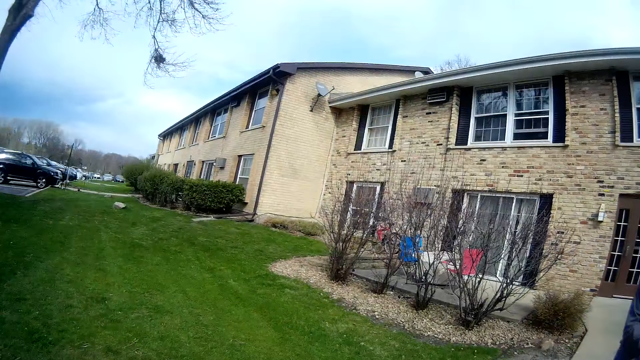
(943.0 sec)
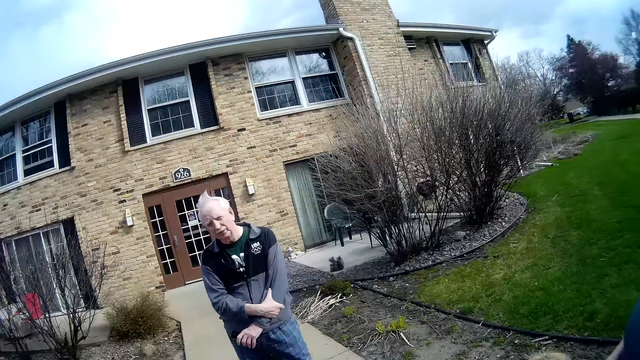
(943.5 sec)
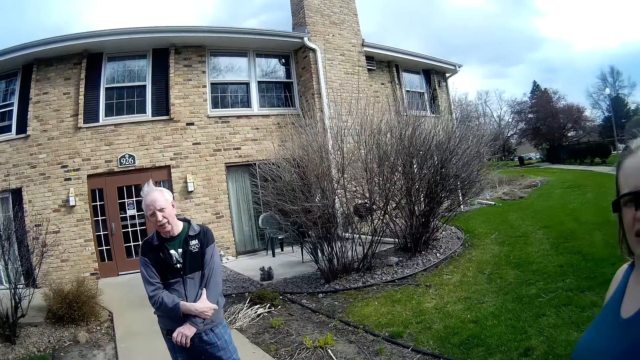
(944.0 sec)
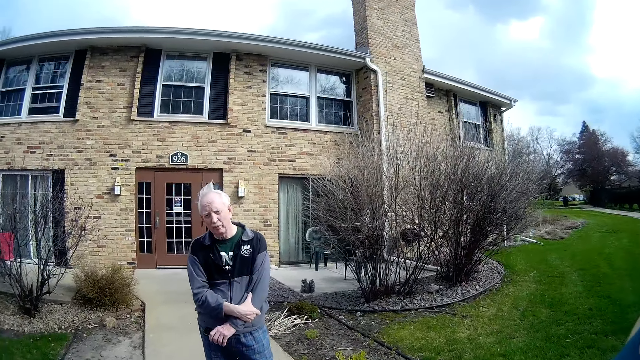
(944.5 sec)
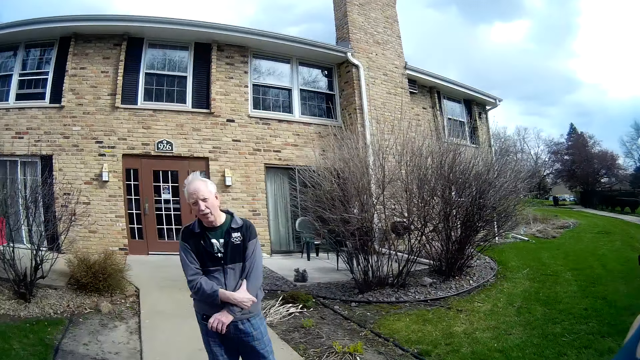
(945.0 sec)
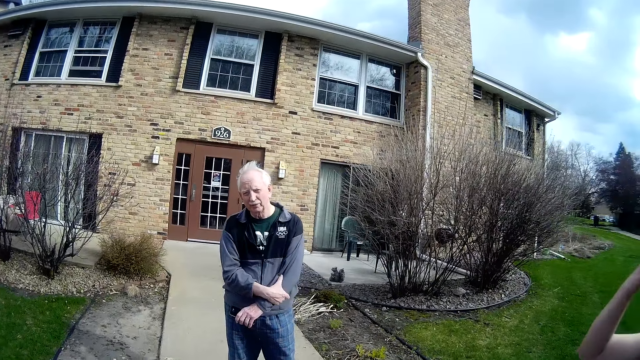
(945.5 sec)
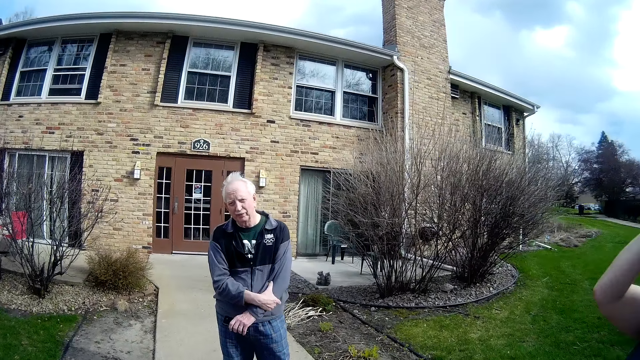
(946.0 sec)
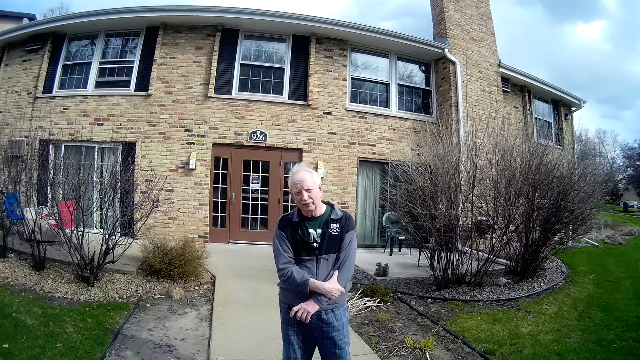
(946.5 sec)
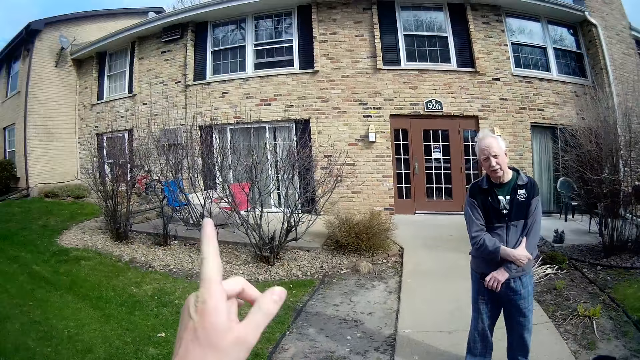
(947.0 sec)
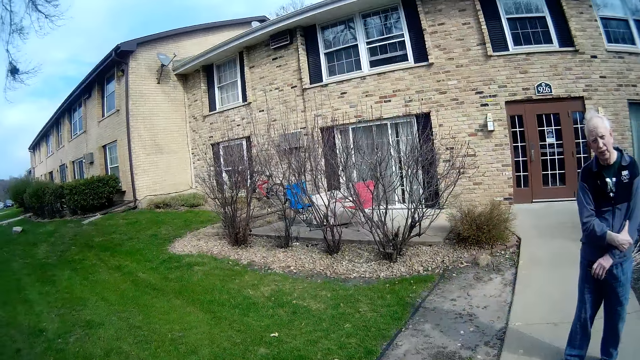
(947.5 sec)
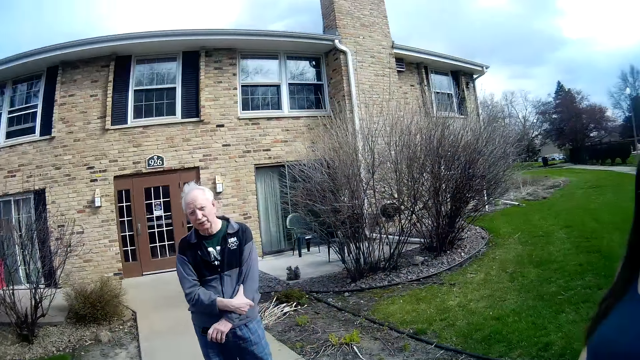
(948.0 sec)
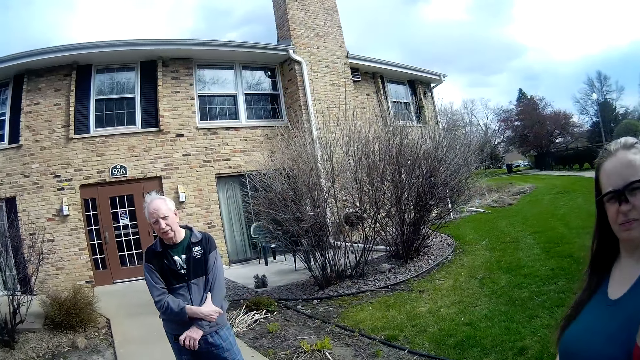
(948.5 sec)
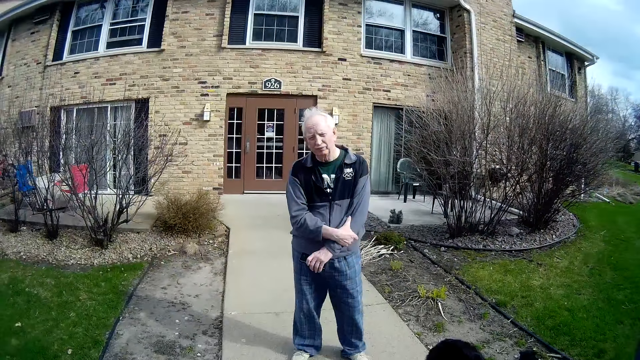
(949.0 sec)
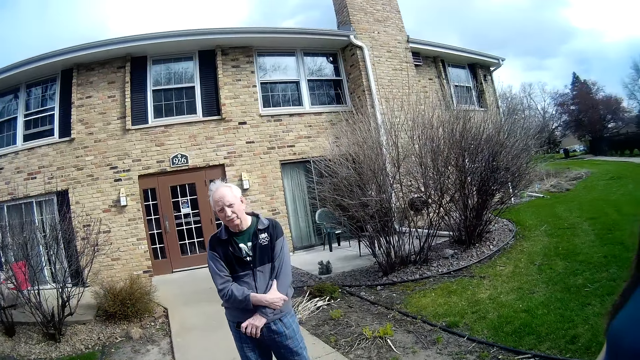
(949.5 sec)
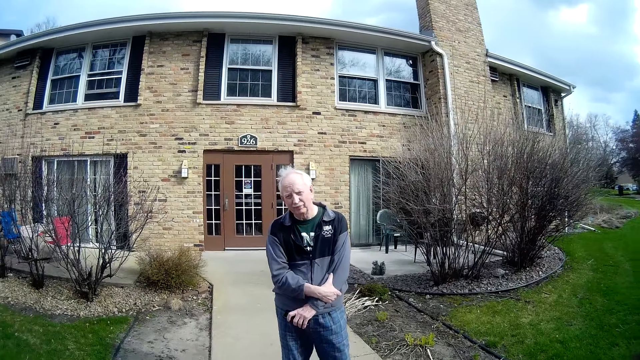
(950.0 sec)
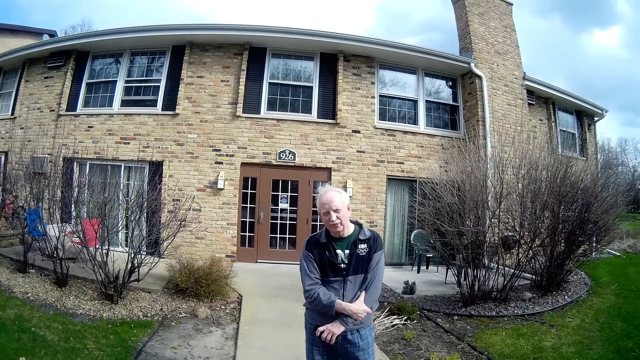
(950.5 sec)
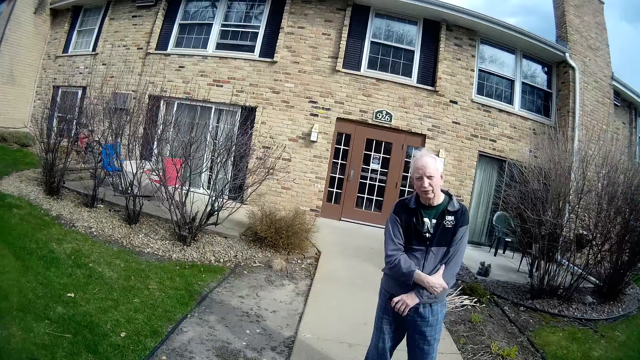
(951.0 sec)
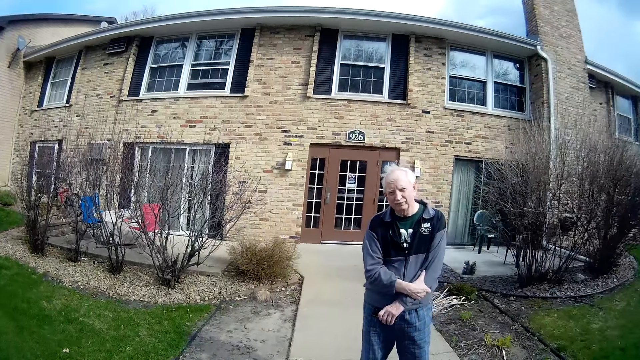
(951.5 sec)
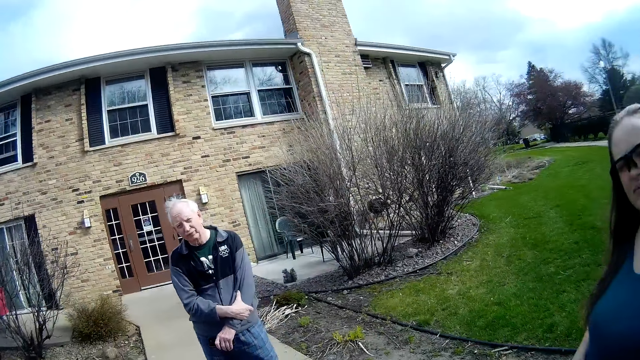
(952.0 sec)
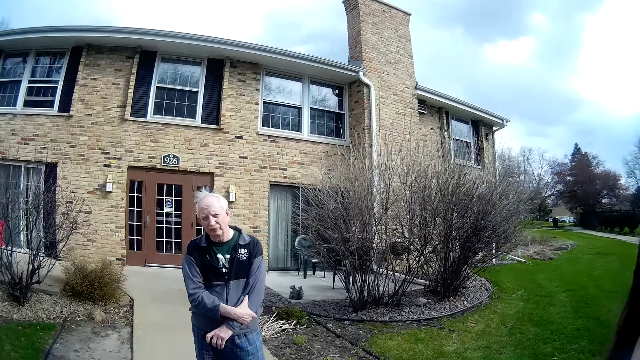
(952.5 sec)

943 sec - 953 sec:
The woman touches her head with her right hand and raises the right hand. The camera wearer talks to a person. They point aside, and talk to the woman.

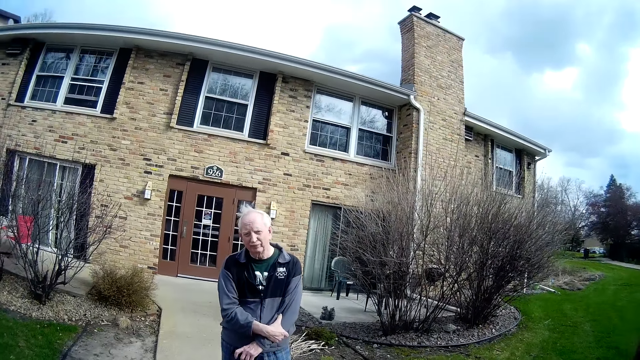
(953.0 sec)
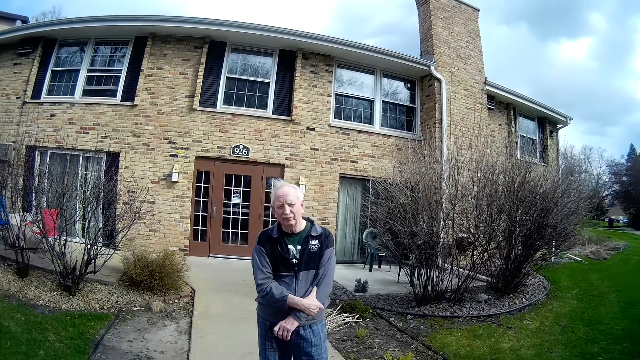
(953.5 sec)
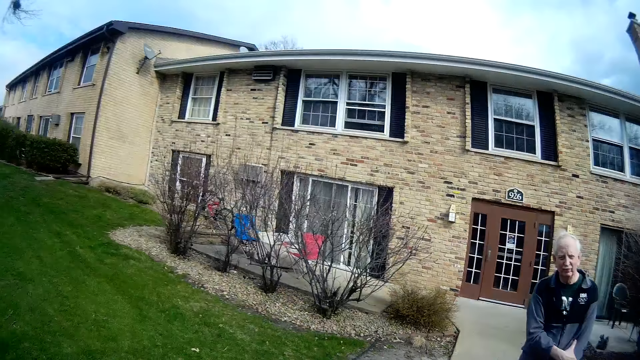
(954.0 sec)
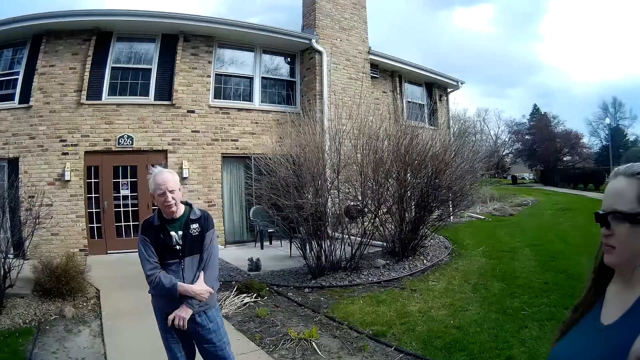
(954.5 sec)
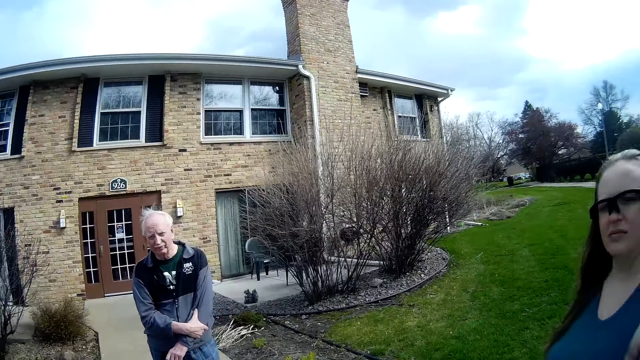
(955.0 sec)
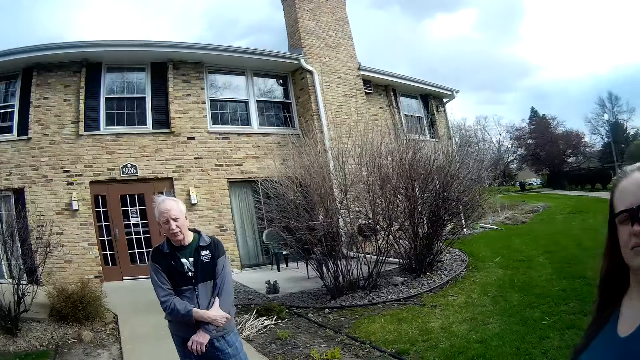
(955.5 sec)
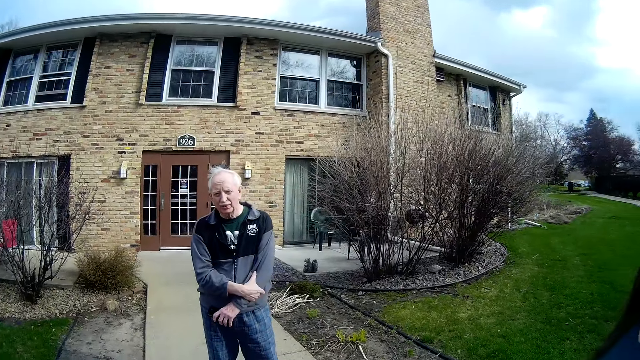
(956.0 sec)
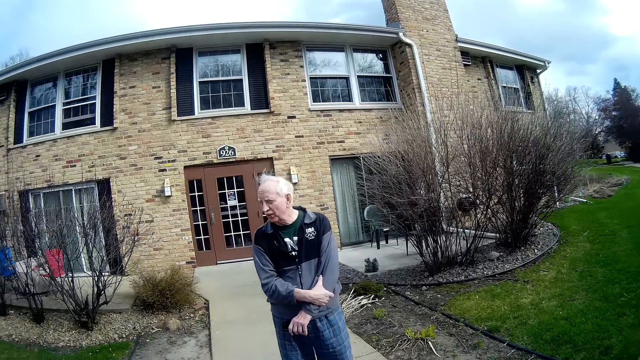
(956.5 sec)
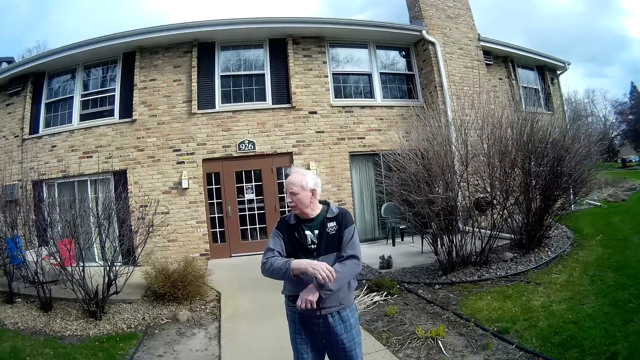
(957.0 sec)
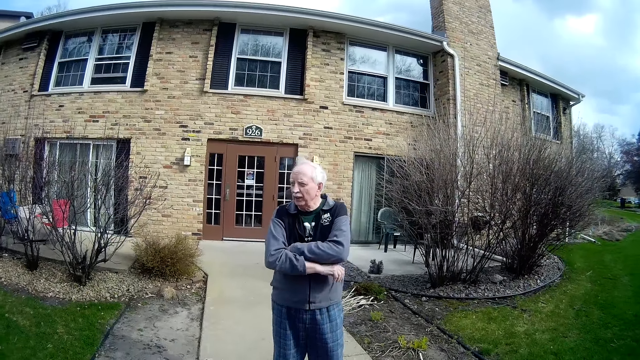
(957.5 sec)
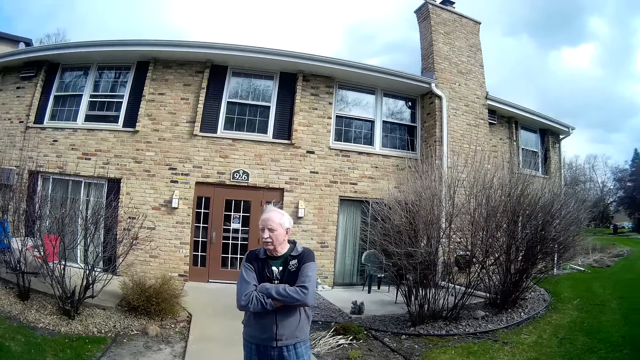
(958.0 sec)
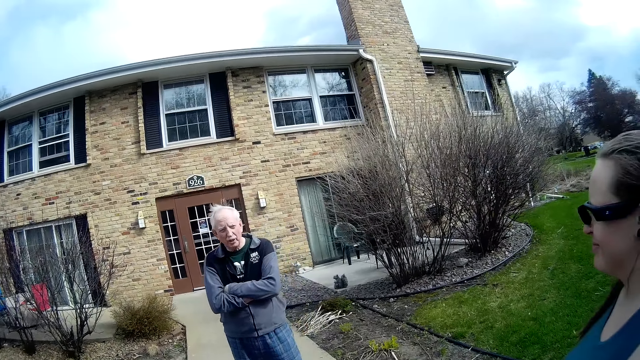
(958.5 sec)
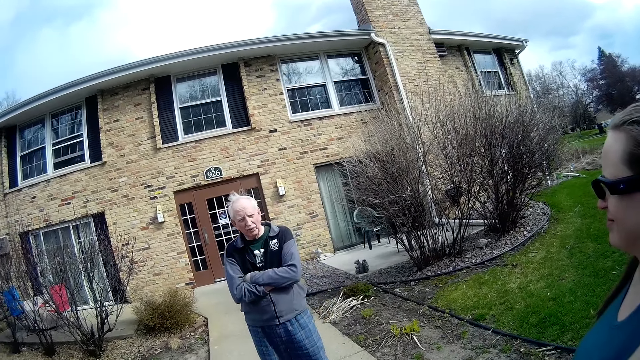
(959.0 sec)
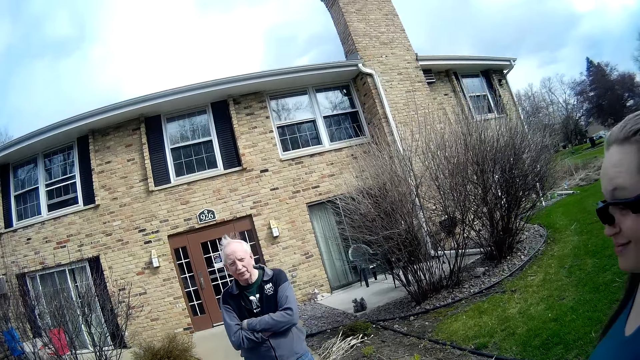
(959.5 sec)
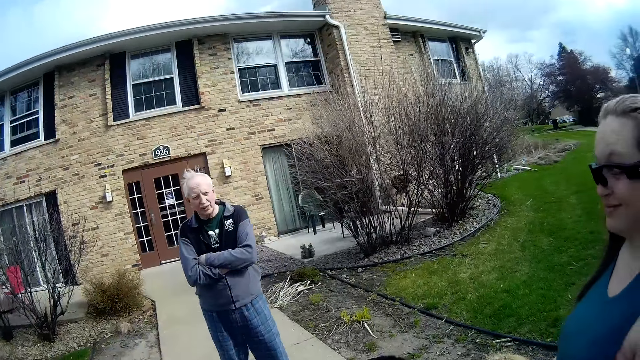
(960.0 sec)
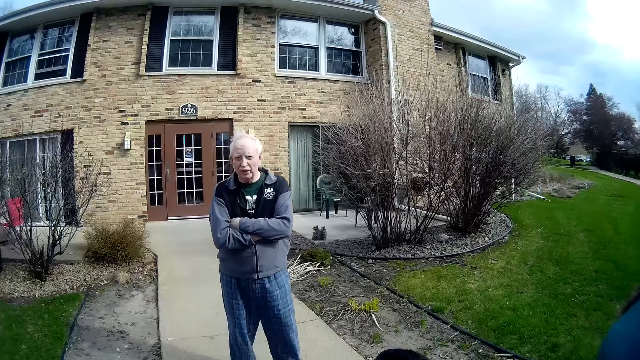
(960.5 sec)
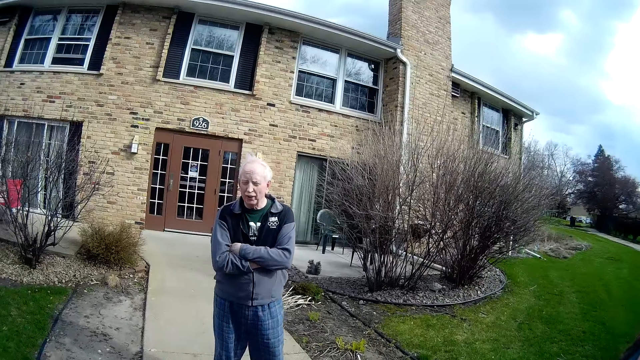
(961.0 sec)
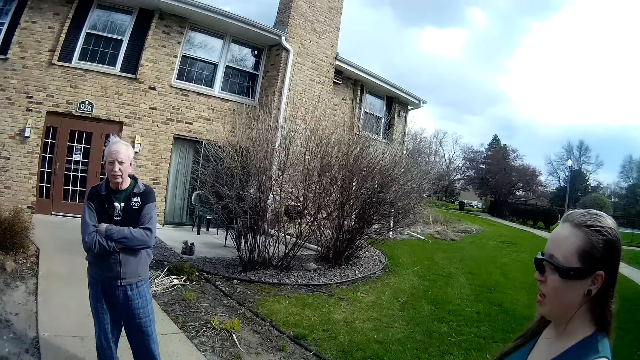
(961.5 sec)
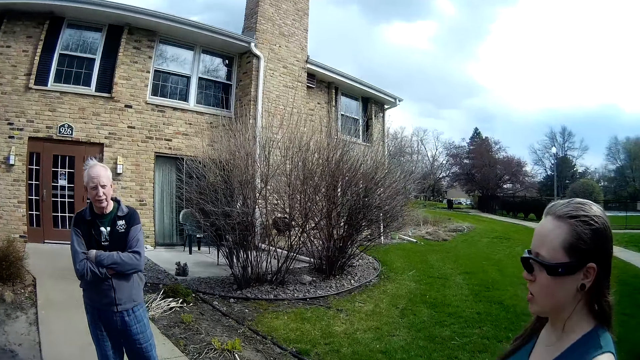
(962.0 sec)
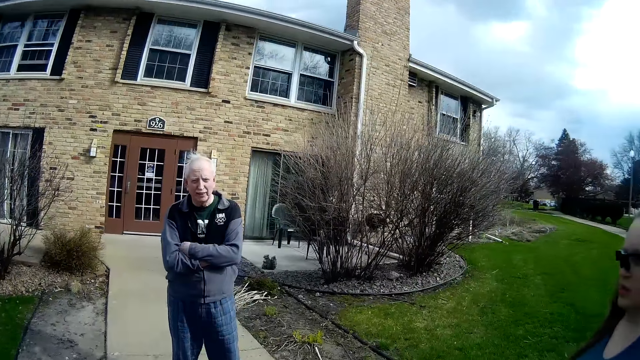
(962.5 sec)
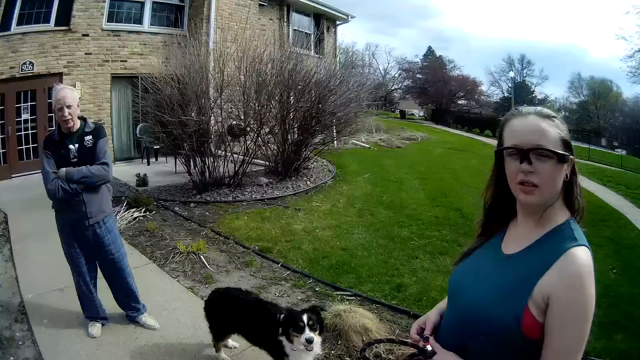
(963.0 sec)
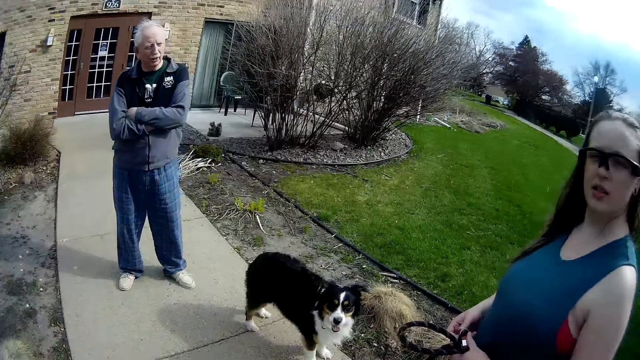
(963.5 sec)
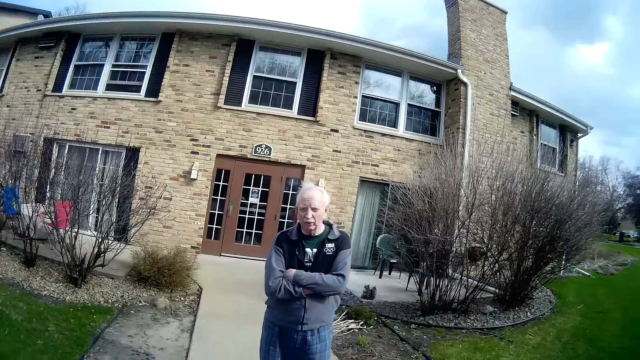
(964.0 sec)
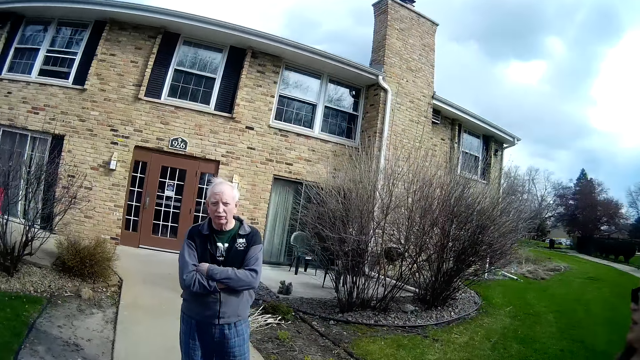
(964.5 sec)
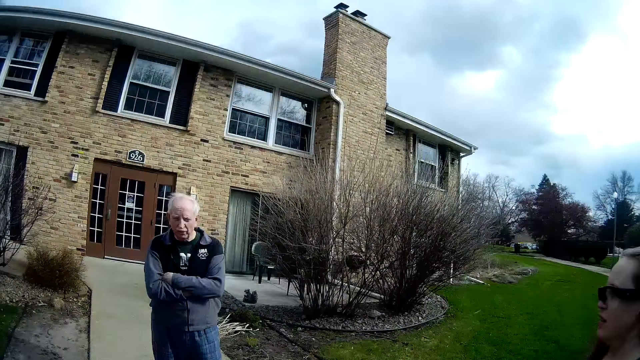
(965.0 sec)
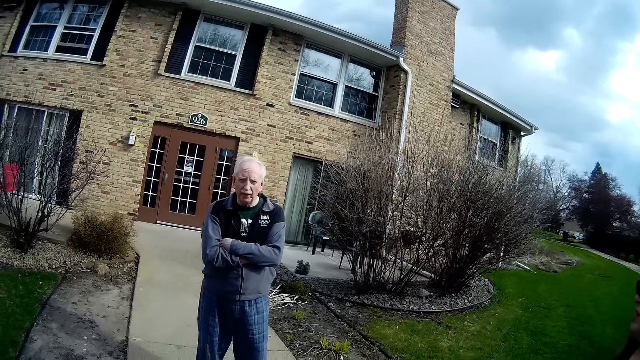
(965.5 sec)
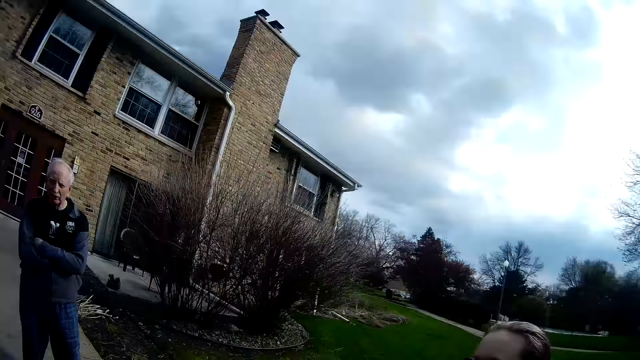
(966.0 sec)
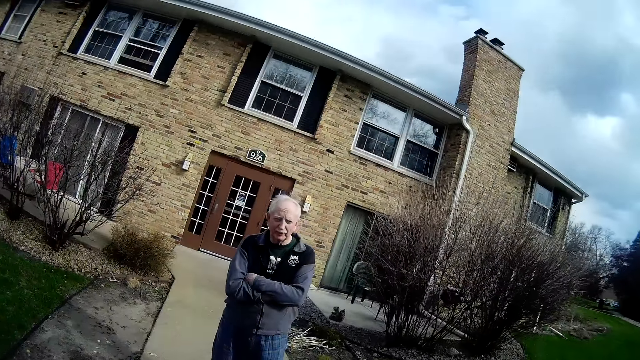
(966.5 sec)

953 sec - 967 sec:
The camera wearer points aside. They talk to the woman and the person. A man folds his arms. The person talks to the camera wearer. The camera wearer moves the left hand. They talk to the person.
